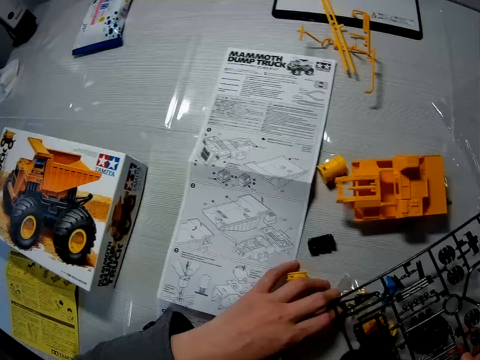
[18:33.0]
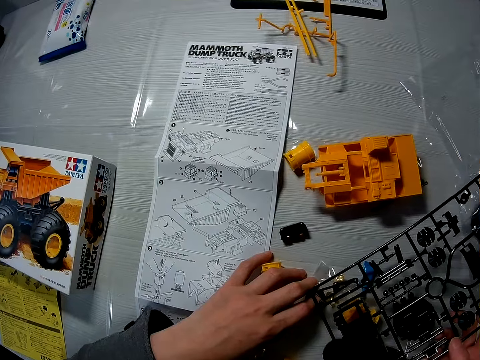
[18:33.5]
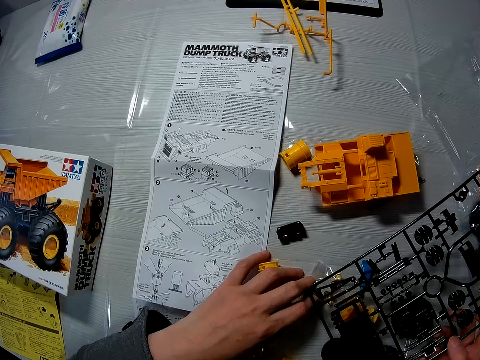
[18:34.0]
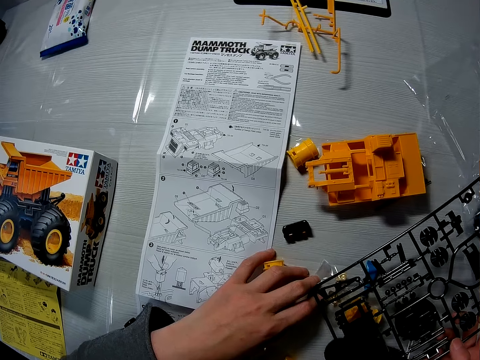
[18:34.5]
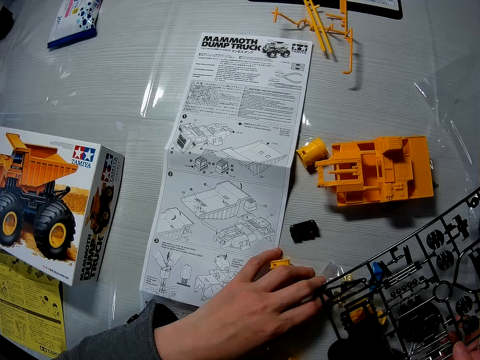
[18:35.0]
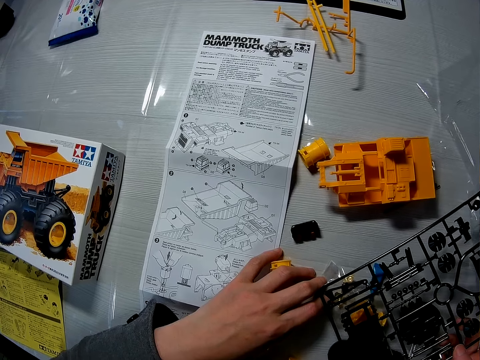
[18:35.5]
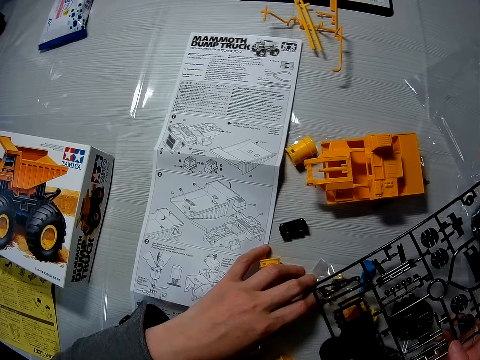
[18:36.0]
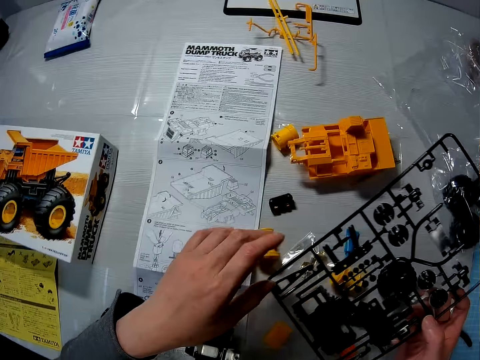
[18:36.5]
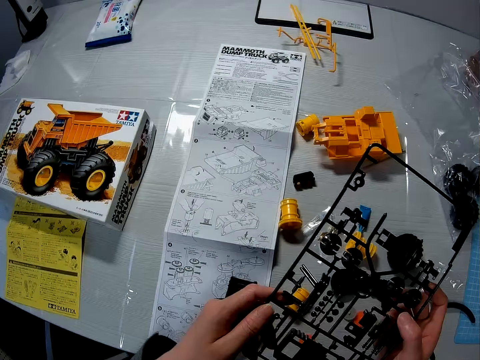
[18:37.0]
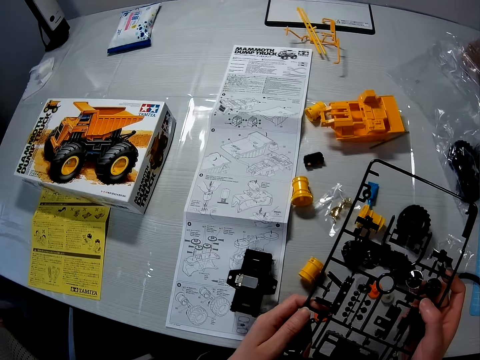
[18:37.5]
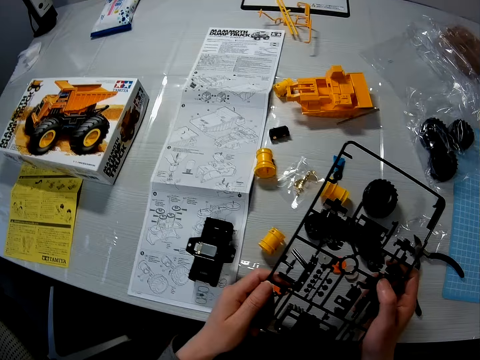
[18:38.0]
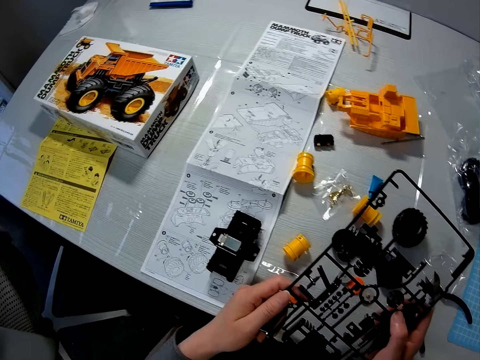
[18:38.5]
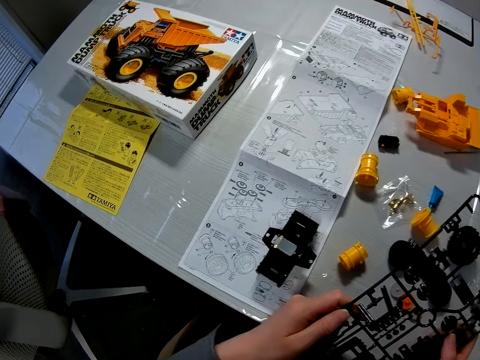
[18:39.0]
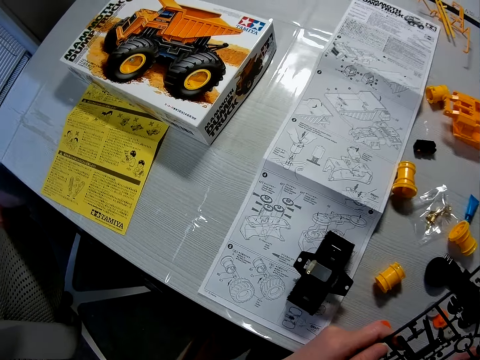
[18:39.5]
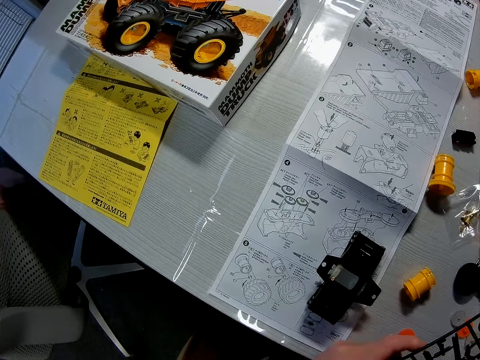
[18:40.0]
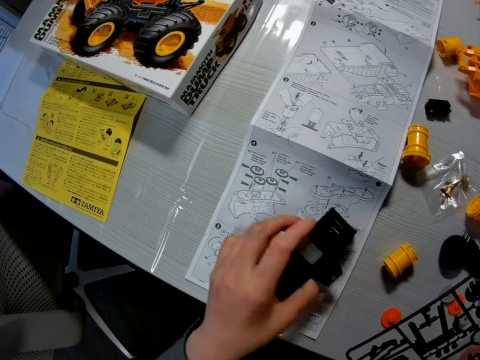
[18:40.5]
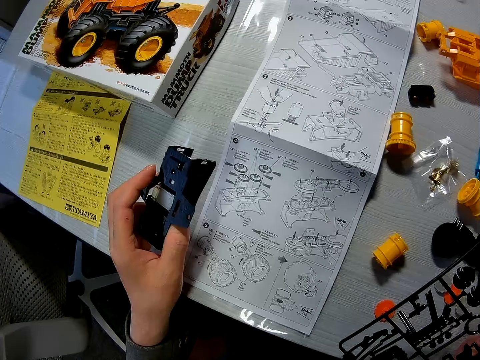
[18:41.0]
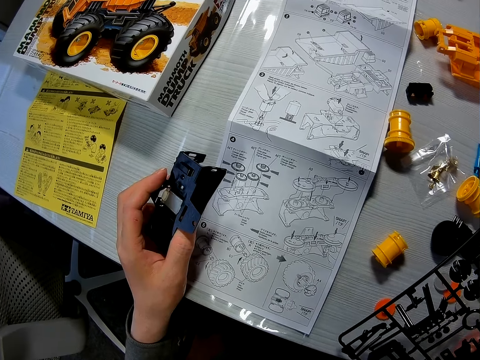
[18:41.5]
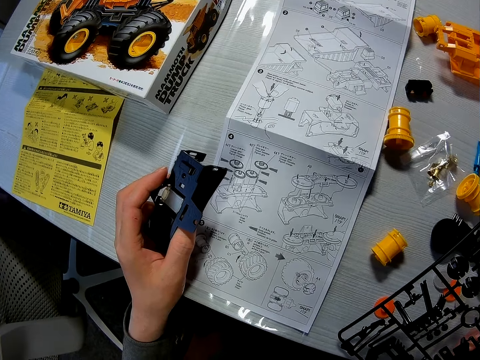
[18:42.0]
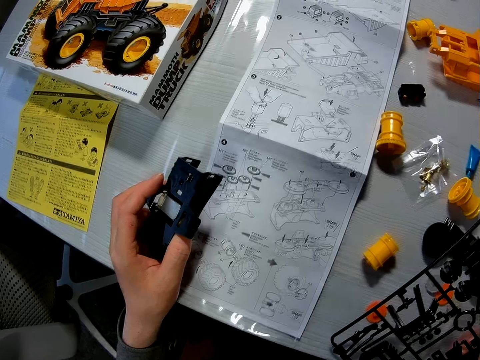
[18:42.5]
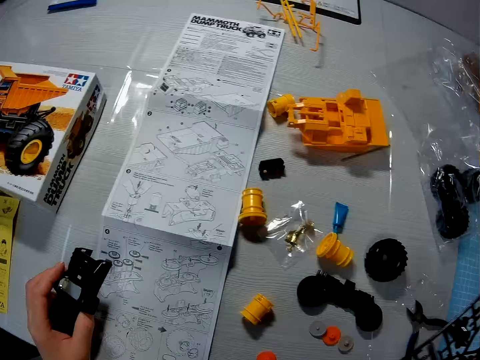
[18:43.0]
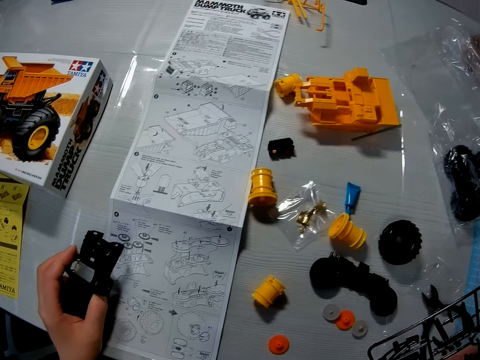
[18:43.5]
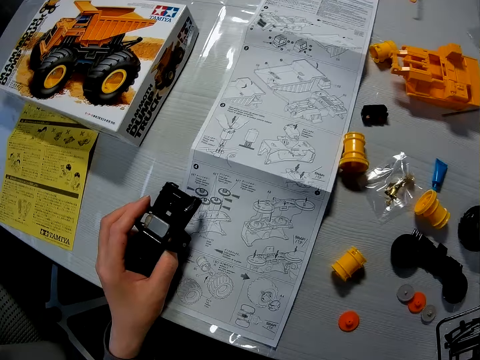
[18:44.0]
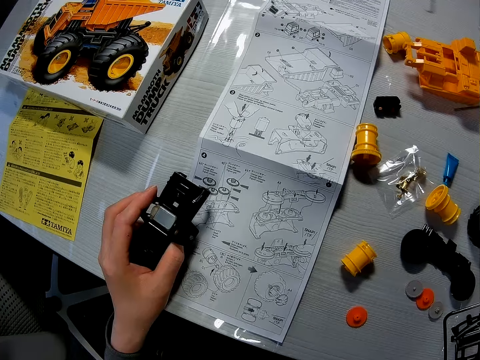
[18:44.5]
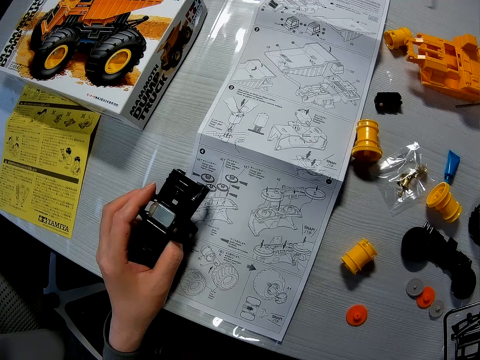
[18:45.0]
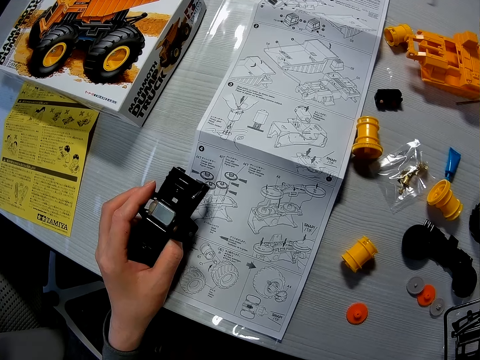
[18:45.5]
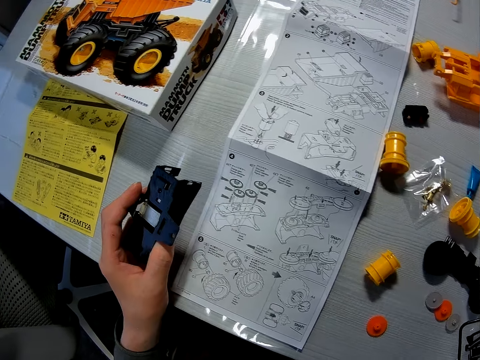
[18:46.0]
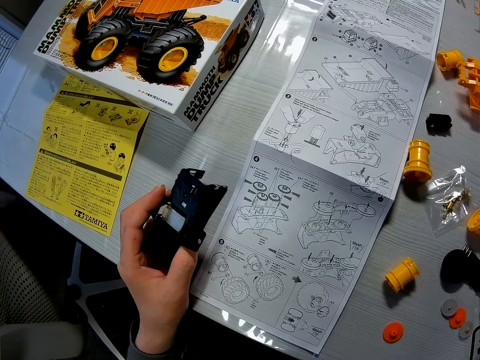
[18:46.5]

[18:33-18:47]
The camera wearer looks at the manual. He lifts something. He looks at the manual. He lifts up a mechanical component or model part with his left hand. He touches the model part. He looks at the model parts.

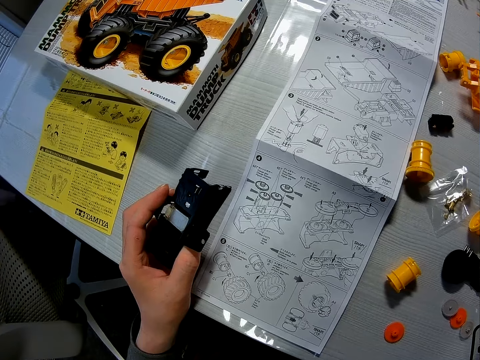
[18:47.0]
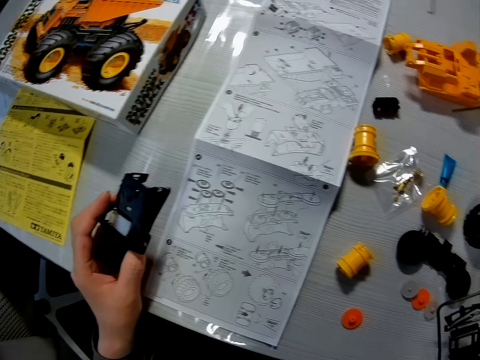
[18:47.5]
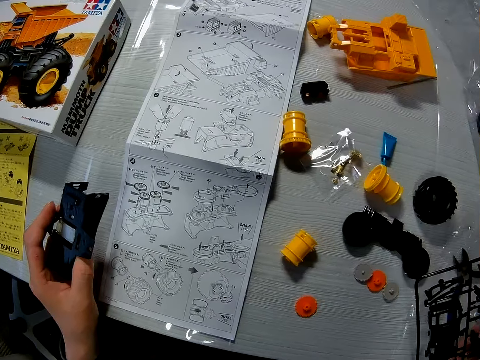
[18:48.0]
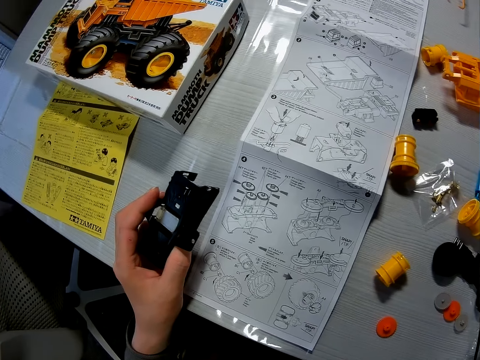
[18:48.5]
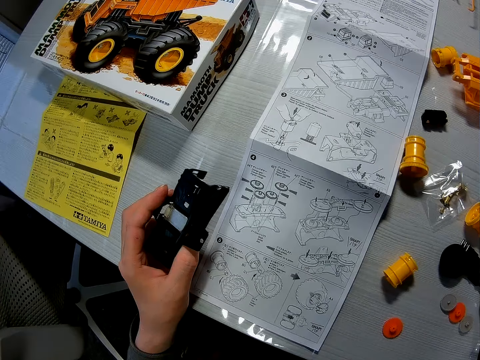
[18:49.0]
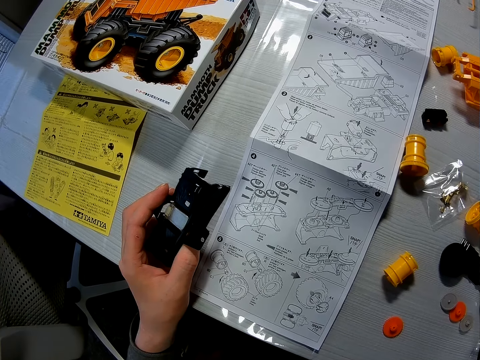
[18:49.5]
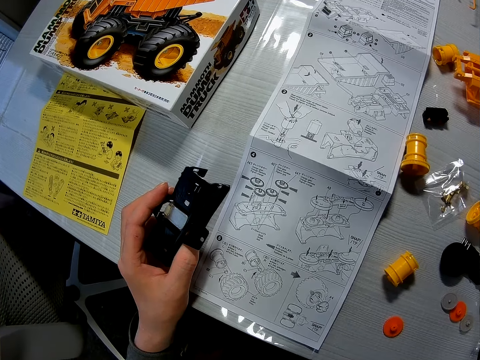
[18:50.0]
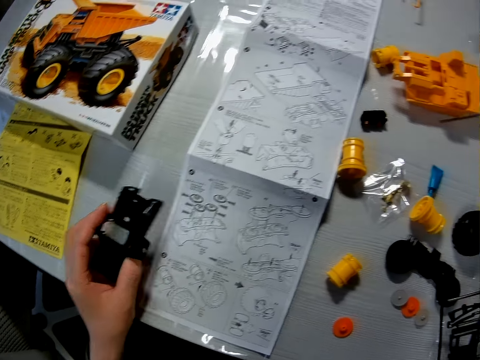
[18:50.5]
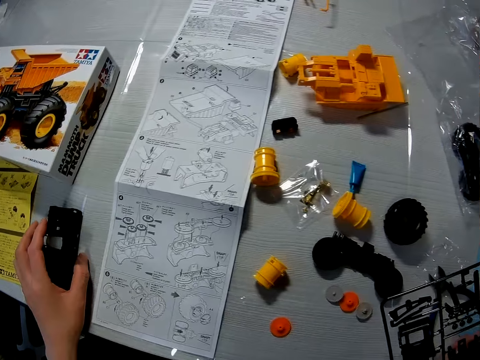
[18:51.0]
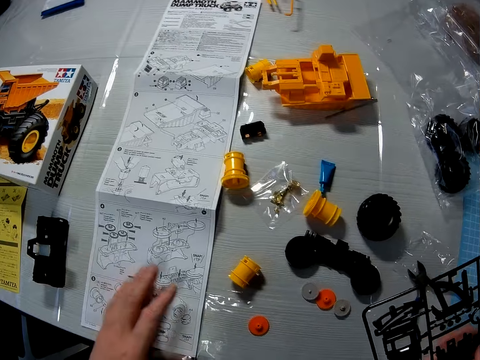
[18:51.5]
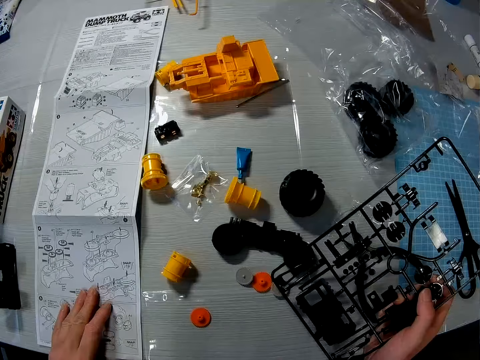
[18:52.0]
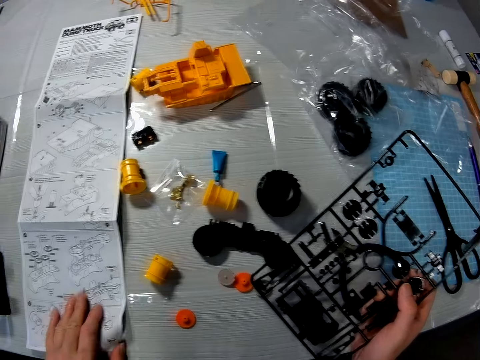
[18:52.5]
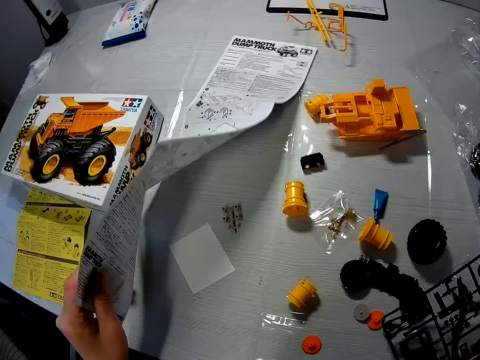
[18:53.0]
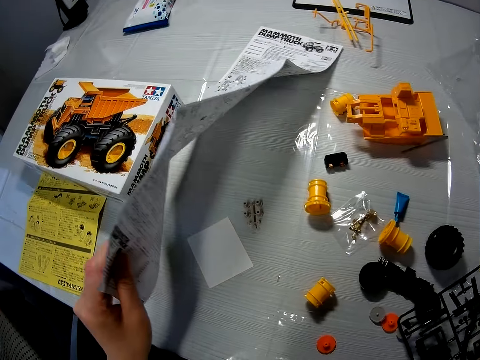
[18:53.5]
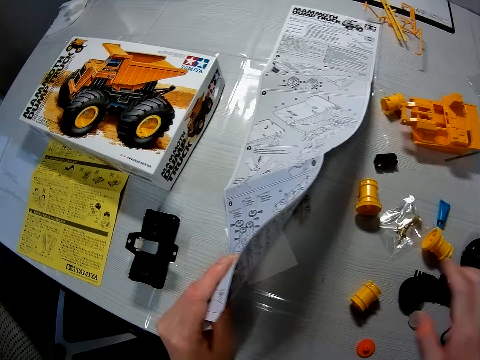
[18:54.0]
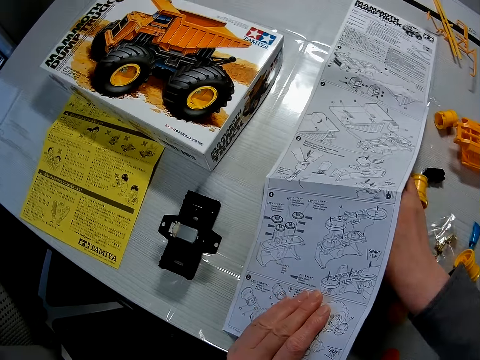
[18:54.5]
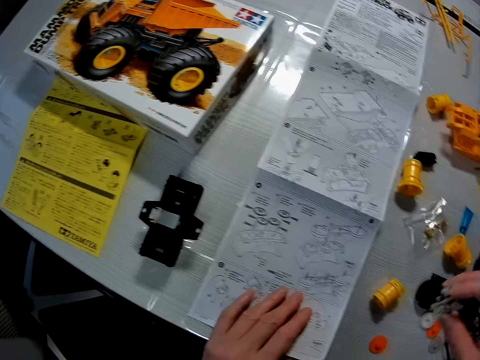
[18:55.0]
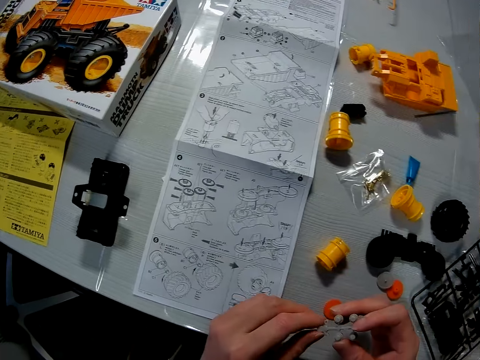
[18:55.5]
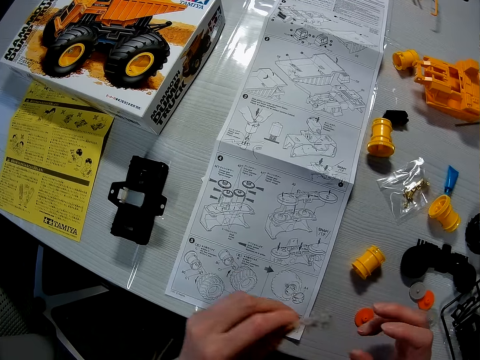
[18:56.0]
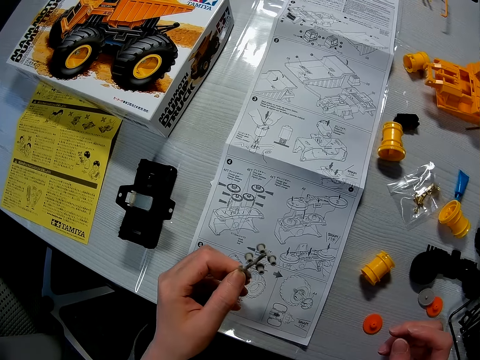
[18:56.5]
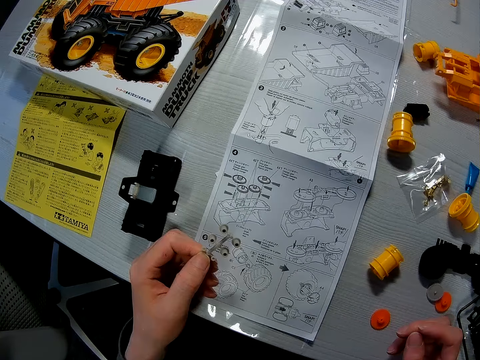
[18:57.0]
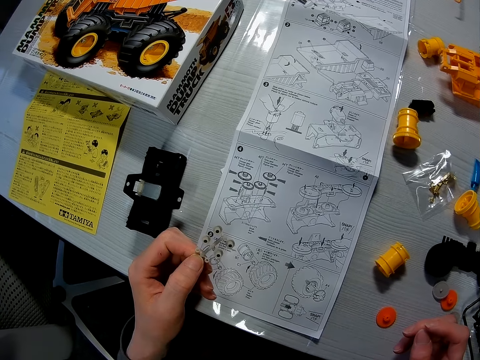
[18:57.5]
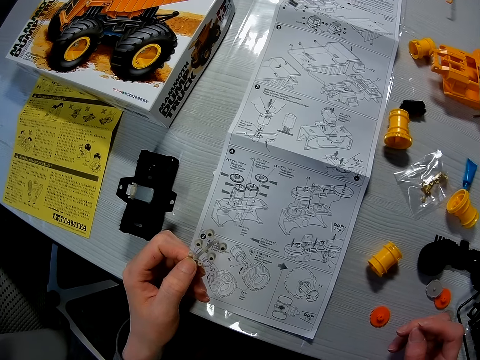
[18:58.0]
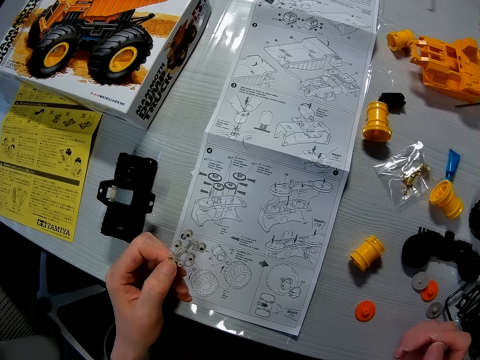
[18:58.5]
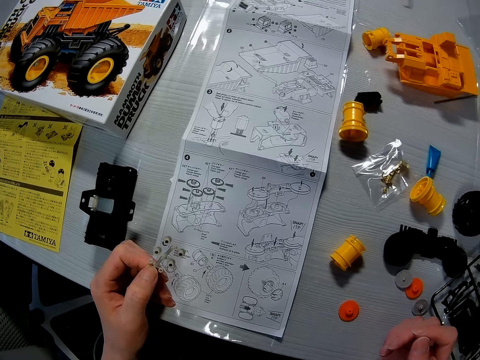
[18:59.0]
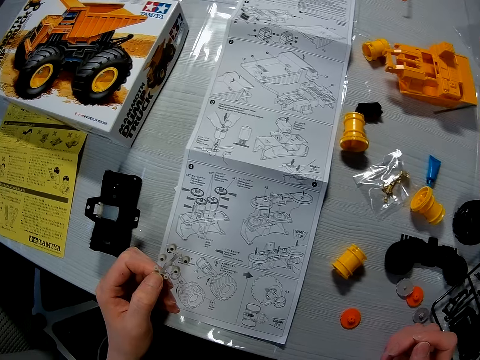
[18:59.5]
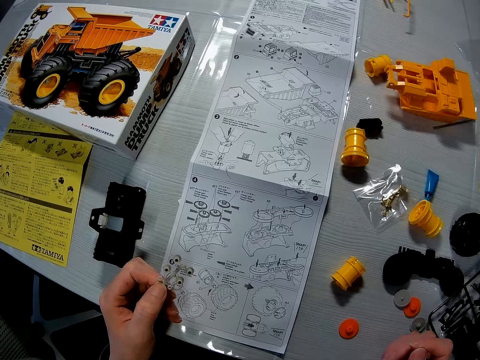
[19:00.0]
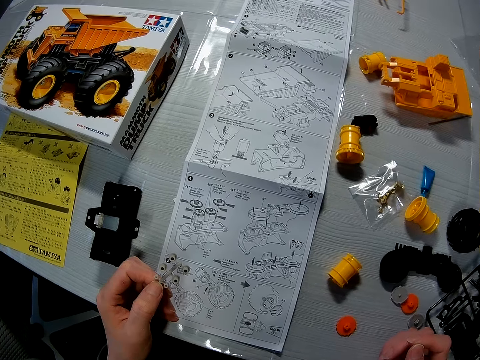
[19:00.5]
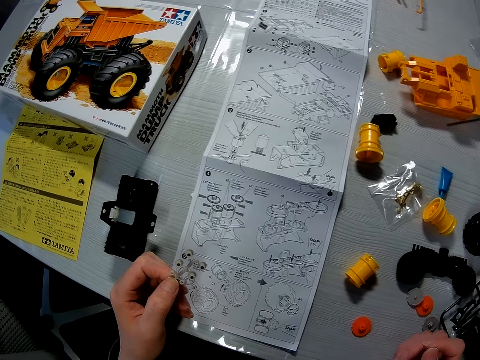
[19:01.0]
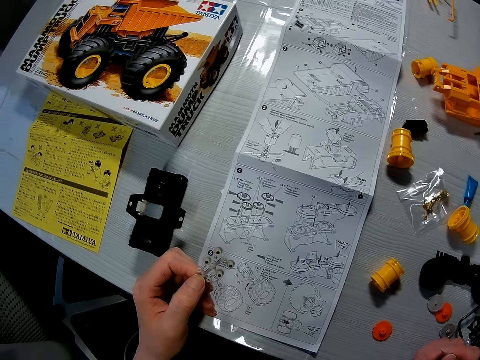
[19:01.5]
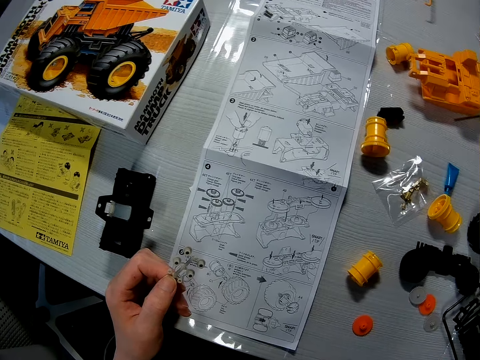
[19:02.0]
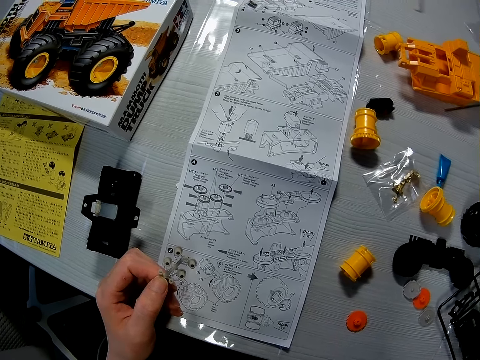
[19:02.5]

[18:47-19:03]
The camera wearer looks at the manual. He looks at the model parts. He drops the mechanical component or model part on the table with his left hand. He looks at something. He places his left hand on the instruction paper or manual, and lifts up the instruction paper with his left hand. He looks at the model part. He puts something on the table. He picks up a mechanical component from the table with his right hand. He puts the manual on the table. He passes the model part to the left hand. He holds the mechanical component with his left hand. He looks at the manual.
